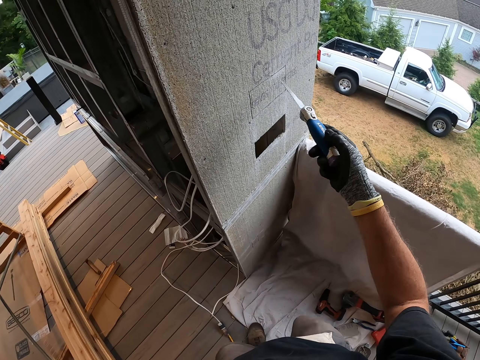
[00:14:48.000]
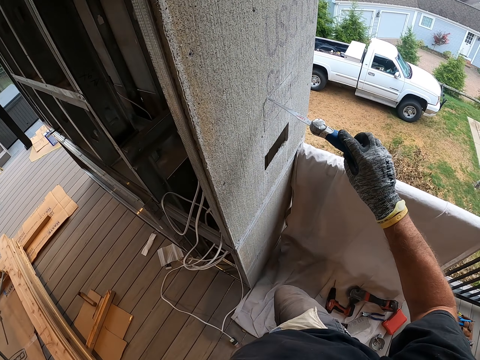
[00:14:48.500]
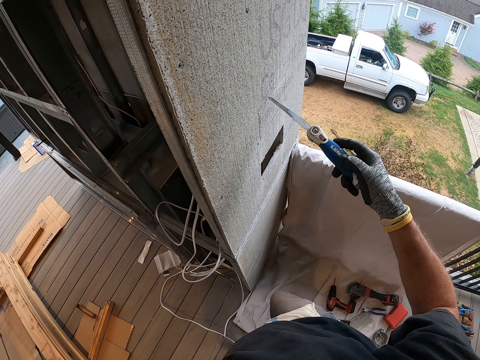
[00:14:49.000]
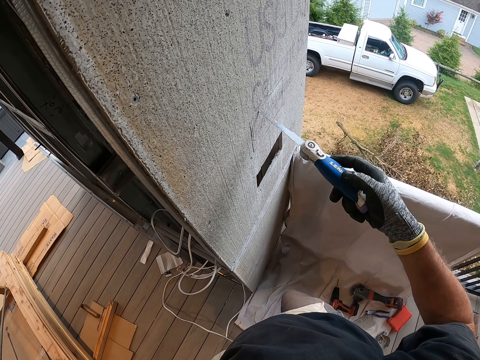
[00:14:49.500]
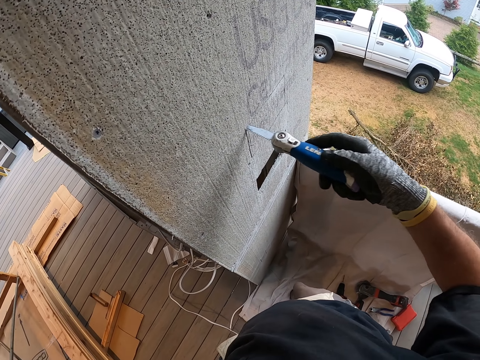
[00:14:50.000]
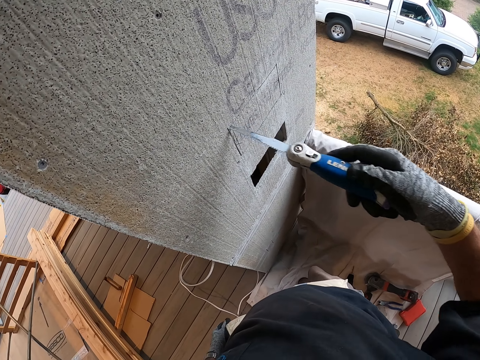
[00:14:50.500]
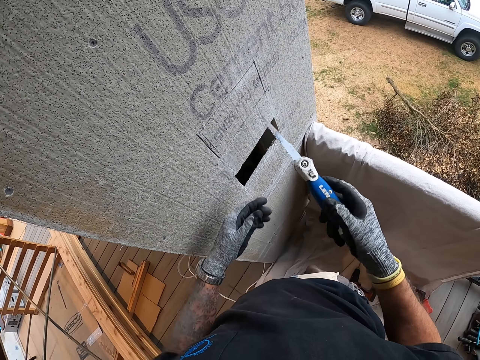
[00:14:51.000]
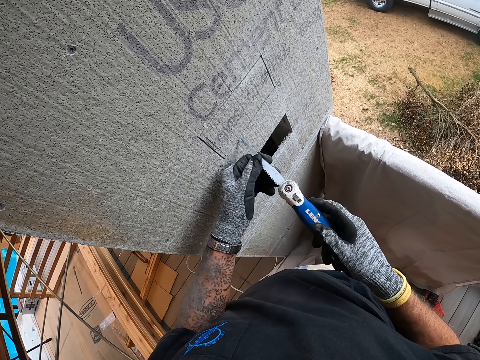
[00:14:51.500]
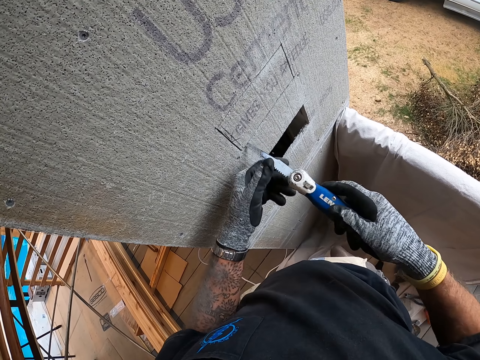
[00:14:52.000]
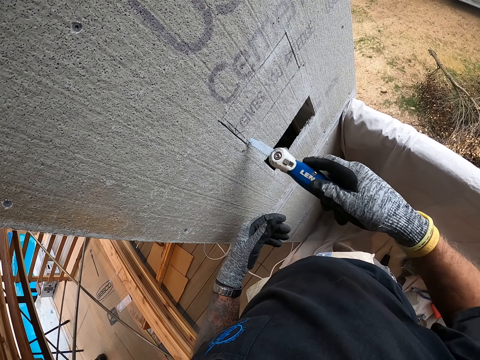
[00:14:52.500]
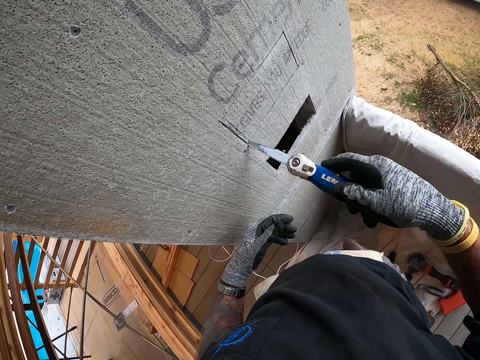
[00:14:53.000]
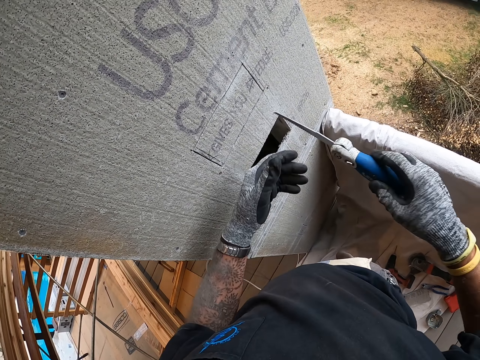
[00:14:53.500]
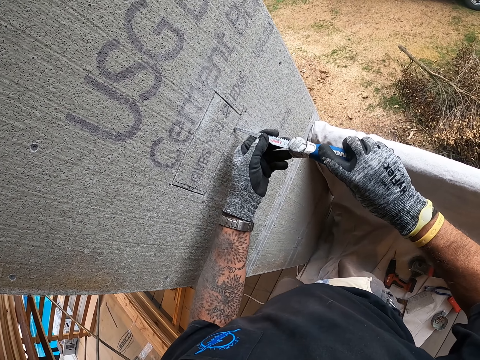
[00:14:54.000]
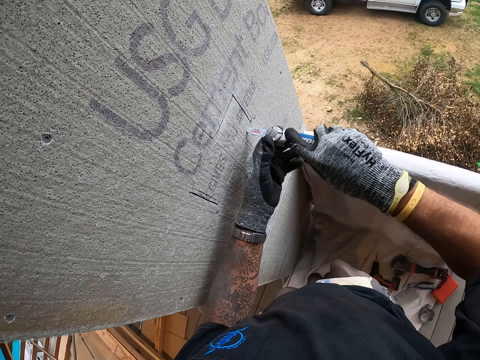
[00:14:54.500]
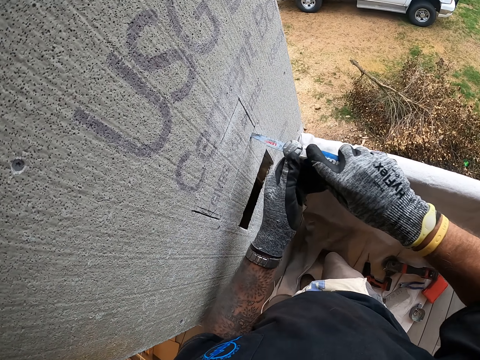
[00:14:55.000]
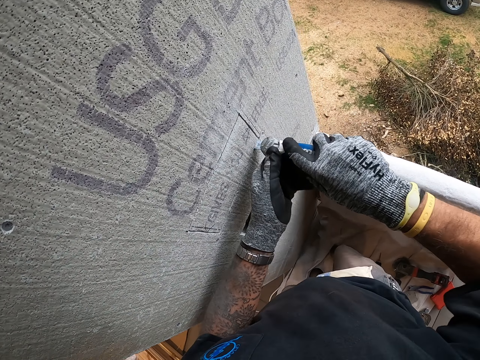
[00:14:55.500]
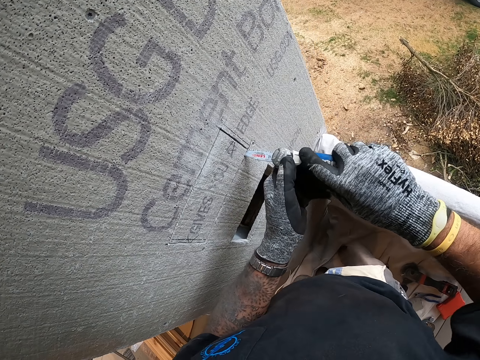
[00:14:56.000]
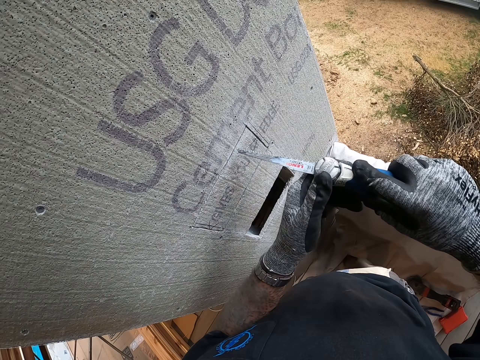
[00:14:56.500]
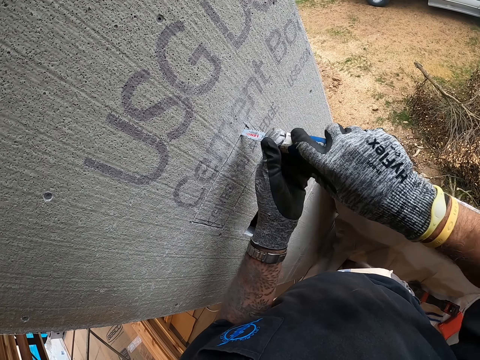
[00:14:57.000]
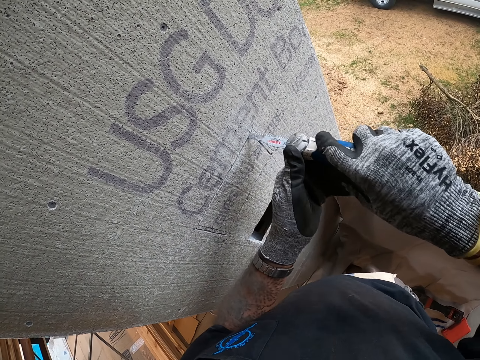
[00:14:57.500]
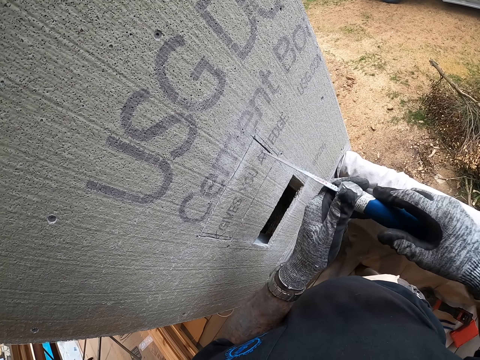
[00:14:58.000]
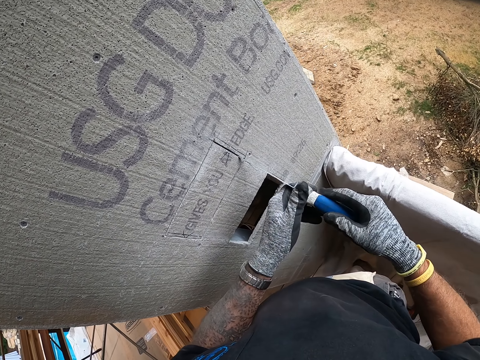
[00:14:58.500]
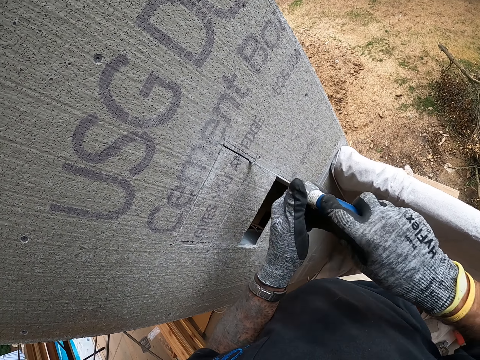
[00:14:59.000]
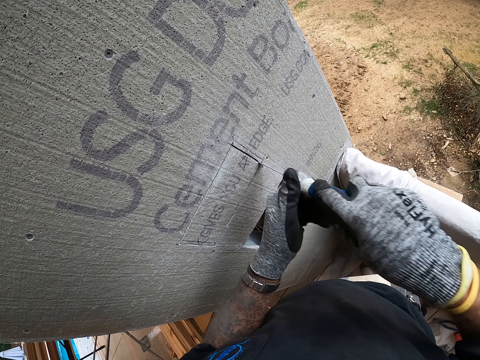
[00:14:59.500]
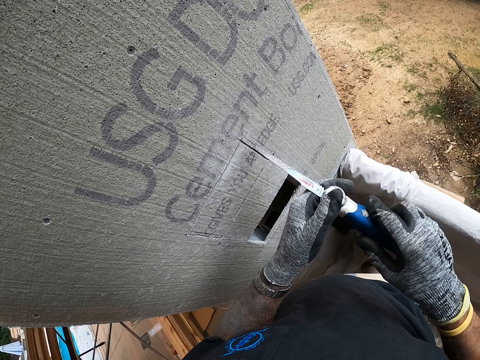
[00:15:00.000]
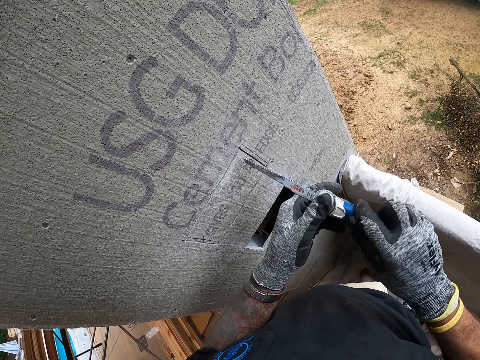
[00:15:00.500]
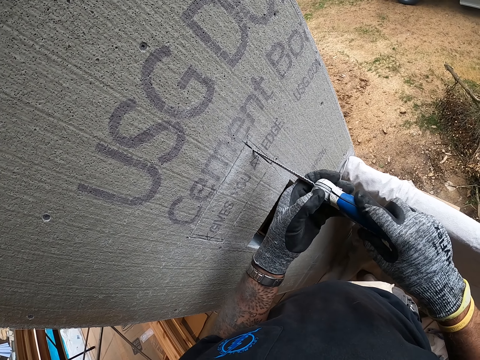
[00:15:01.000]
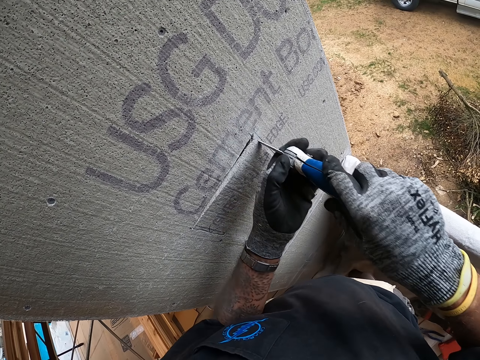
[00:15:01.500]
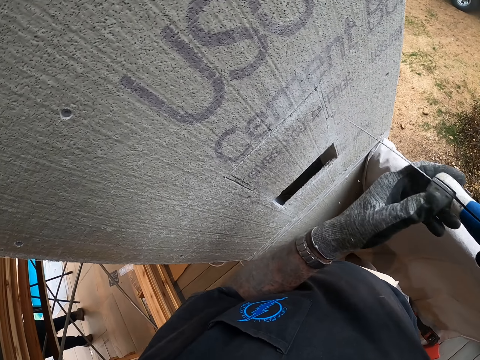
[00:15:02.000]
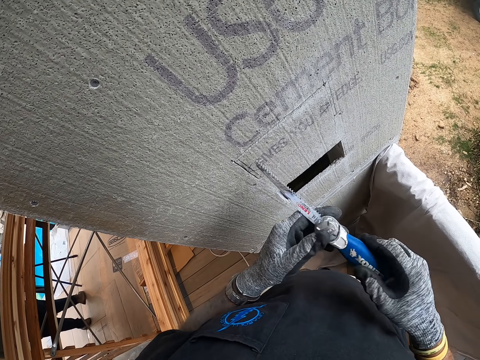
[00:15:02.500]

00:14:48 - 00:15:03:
The camera wearer cuts the piece of concrete block with the knife.

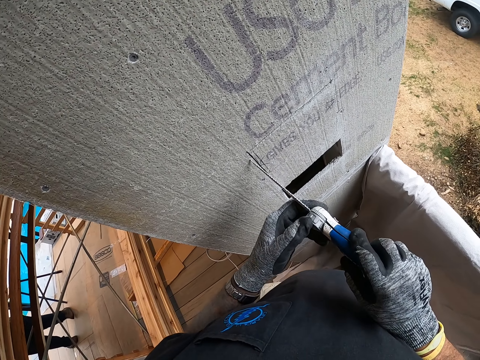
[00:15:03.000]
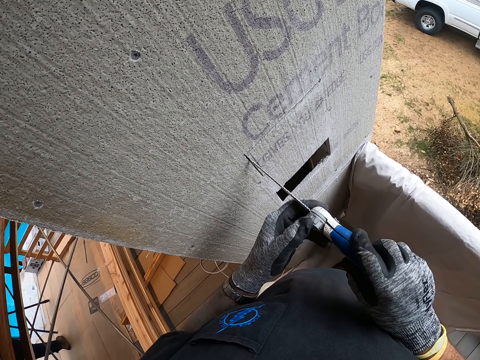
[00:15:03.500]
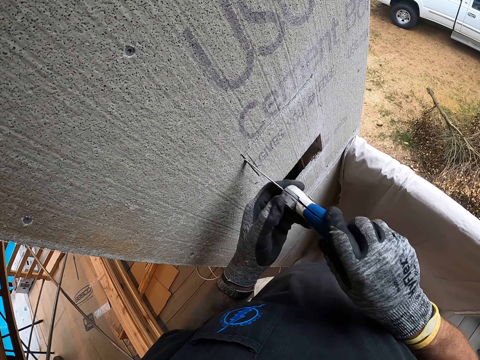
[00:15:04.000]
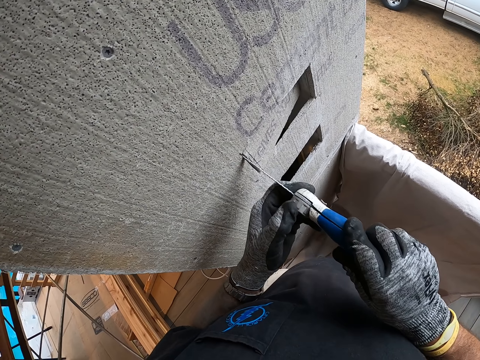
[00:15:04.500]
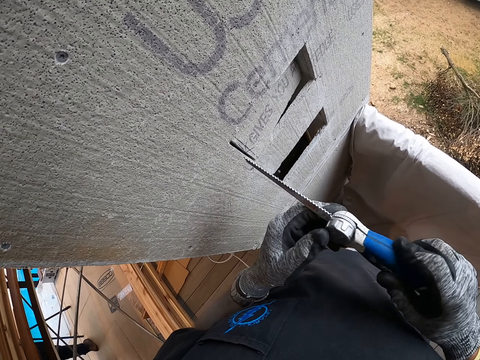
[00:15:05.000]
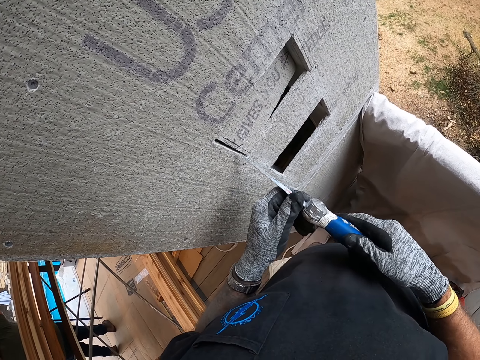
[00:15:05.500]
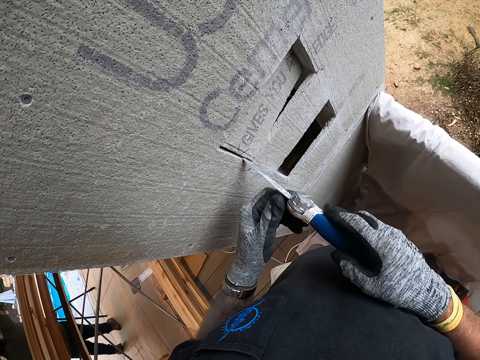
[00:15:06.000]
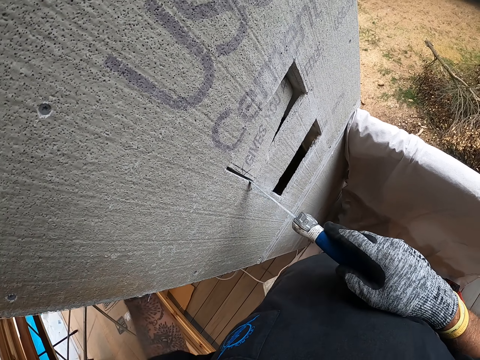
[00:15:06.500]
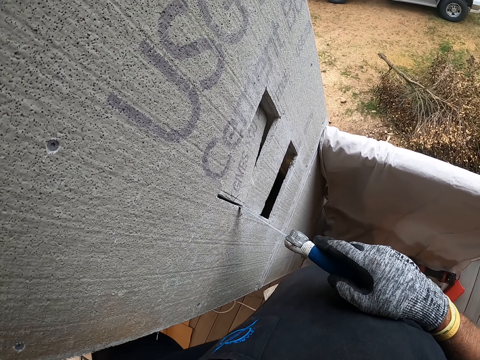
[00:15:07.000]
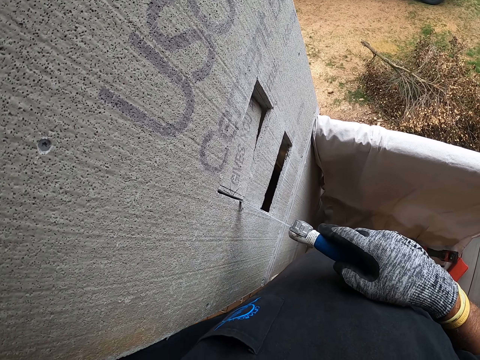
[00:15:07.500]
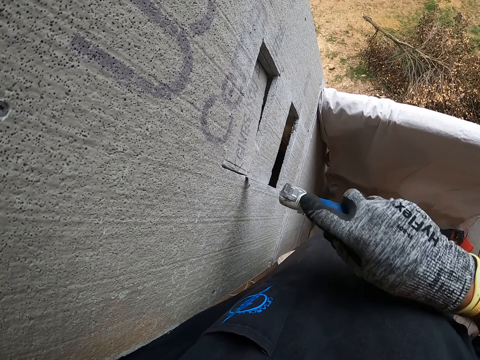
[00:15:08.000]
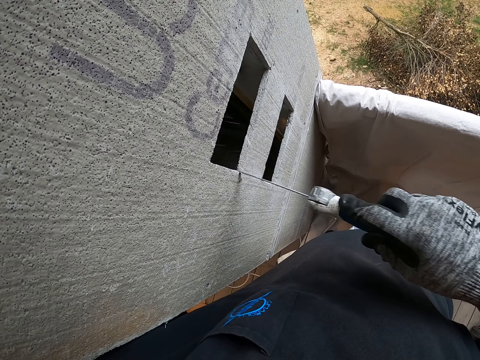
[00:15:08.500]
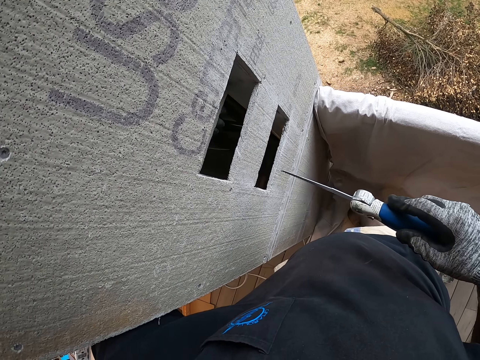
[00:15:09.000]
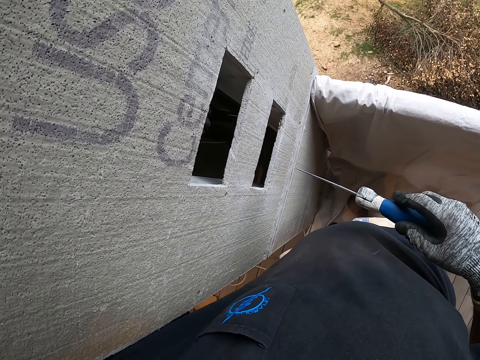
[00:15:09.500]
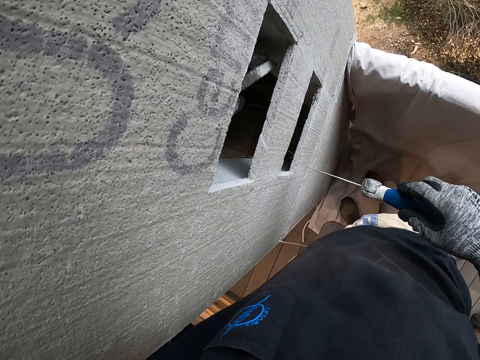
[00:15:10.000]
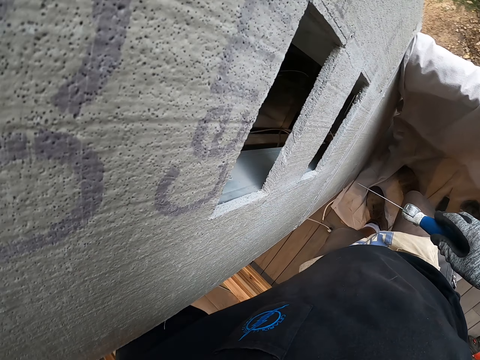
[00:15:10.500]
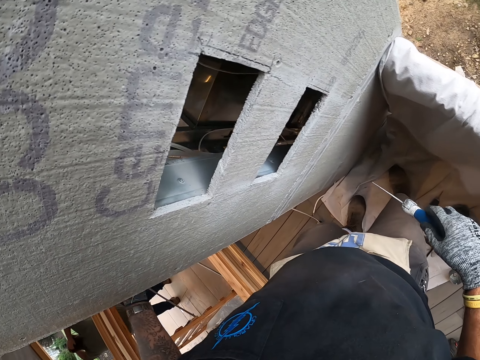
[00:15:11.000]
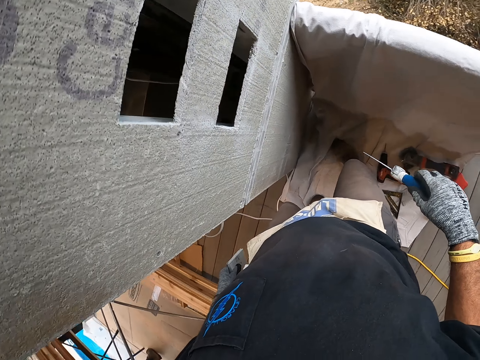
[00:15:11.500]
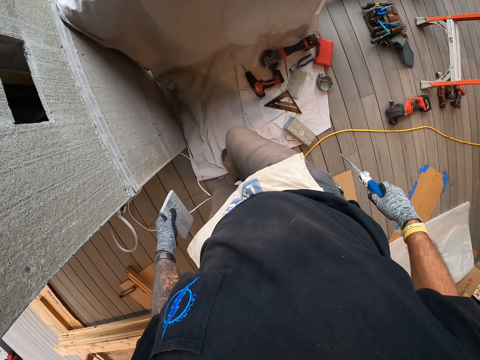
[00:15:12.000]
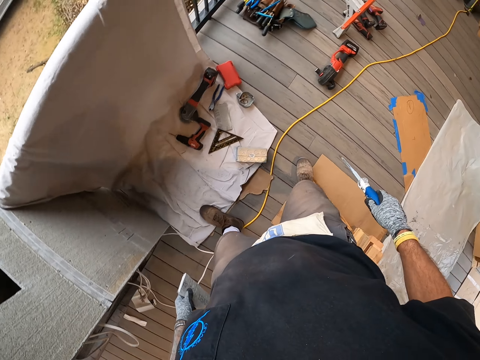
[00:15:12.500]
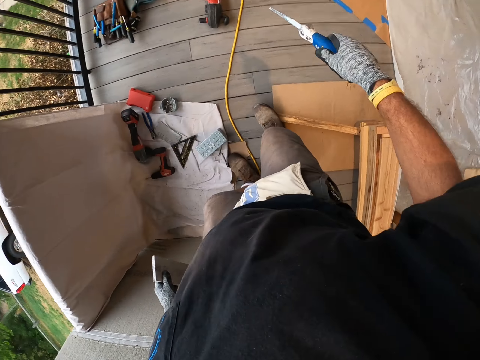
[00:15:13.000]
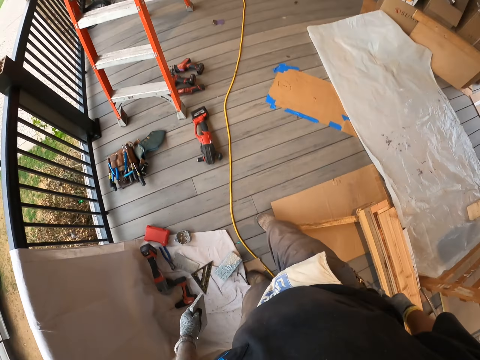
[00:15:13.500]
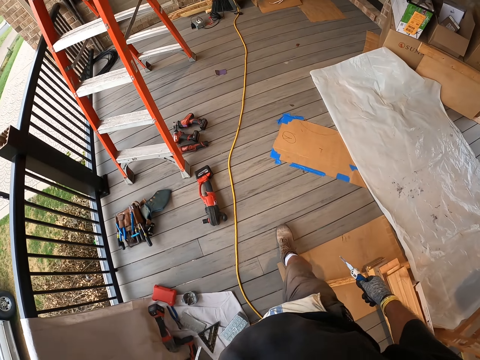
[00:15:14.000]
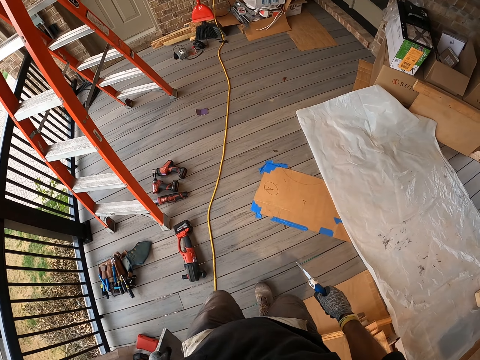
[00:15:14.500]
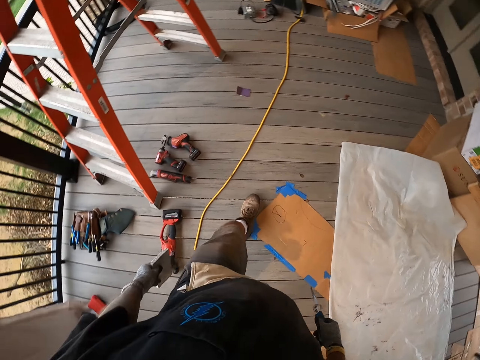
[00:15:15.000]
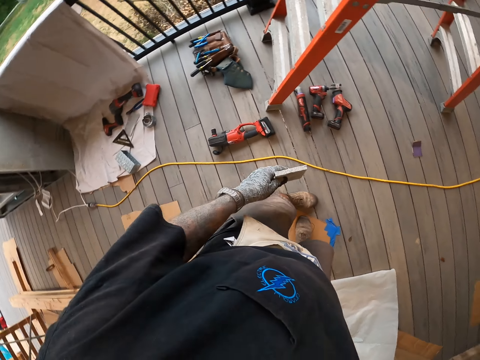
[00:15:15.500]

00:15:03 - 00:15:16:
The camera wearer holds the piece of concrete block. They remove part of the wall from the wall. They walk around the site.
